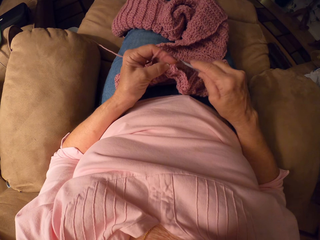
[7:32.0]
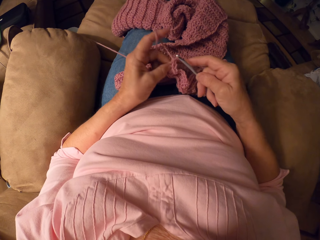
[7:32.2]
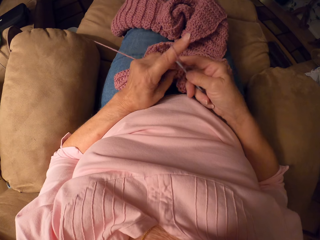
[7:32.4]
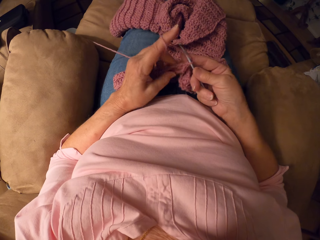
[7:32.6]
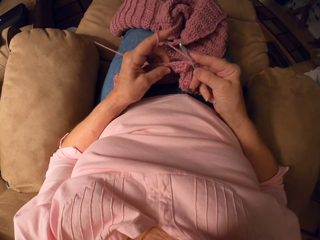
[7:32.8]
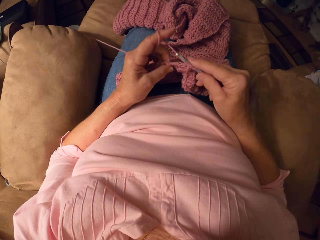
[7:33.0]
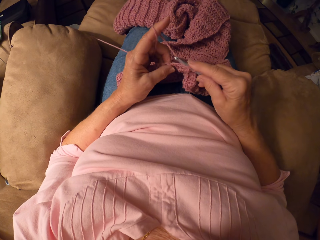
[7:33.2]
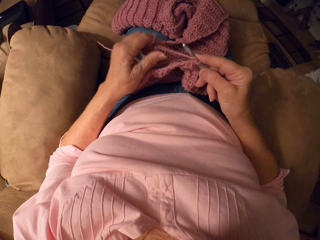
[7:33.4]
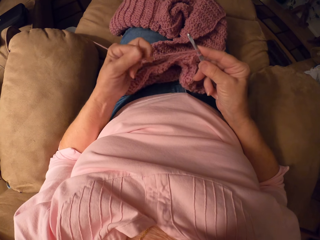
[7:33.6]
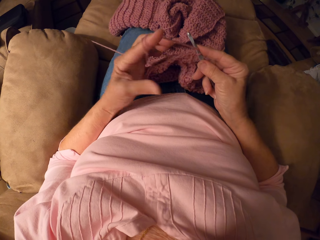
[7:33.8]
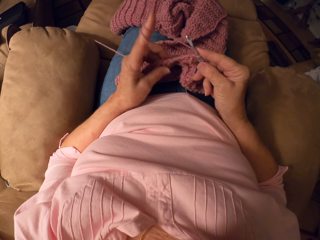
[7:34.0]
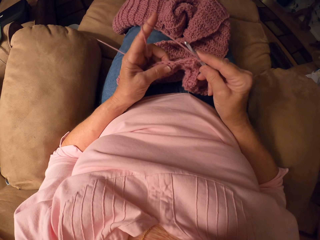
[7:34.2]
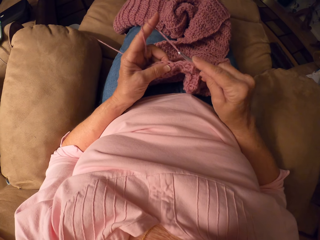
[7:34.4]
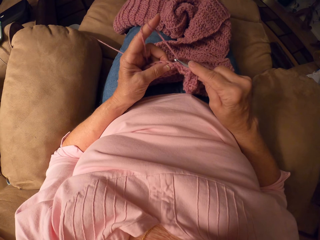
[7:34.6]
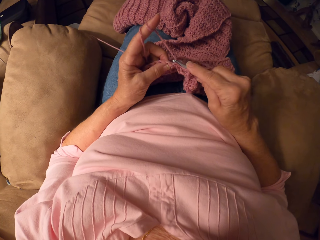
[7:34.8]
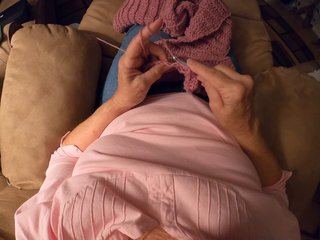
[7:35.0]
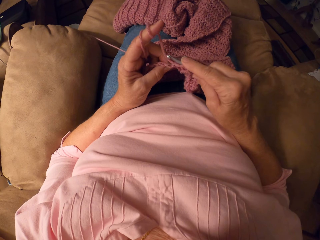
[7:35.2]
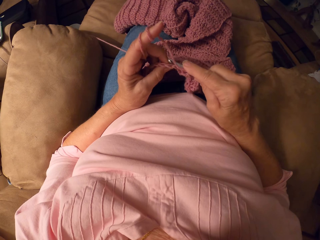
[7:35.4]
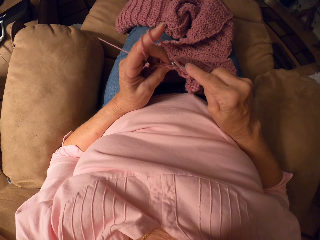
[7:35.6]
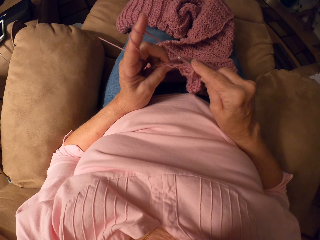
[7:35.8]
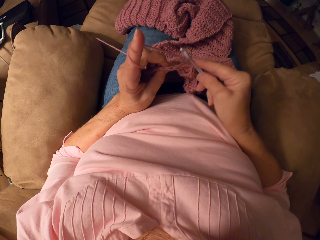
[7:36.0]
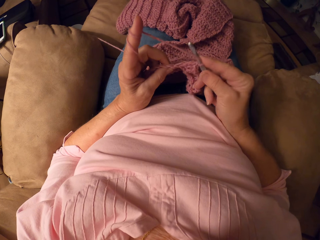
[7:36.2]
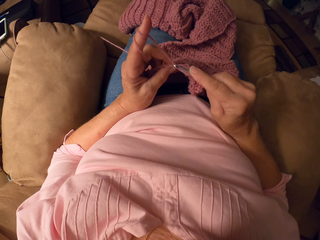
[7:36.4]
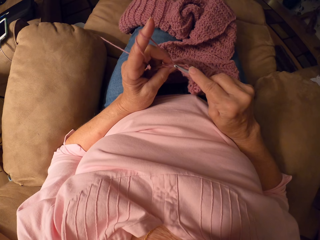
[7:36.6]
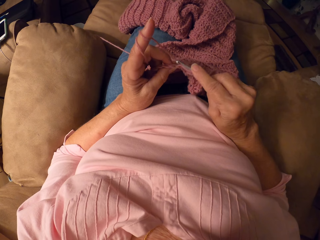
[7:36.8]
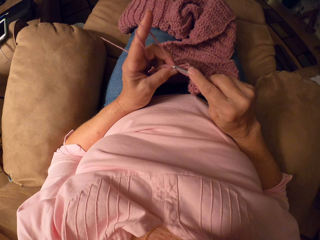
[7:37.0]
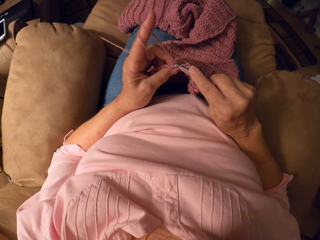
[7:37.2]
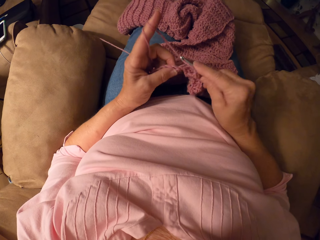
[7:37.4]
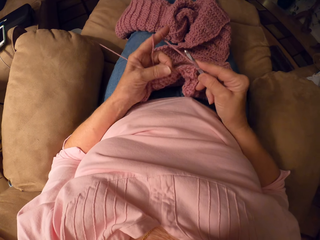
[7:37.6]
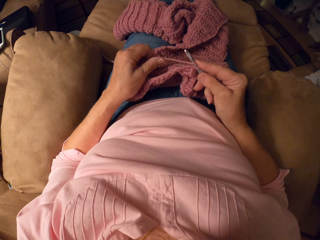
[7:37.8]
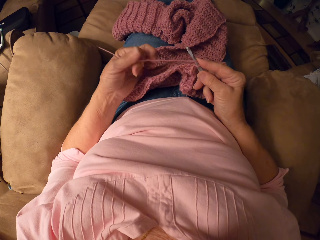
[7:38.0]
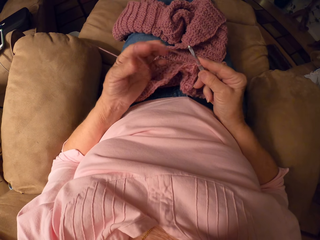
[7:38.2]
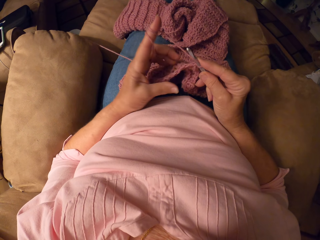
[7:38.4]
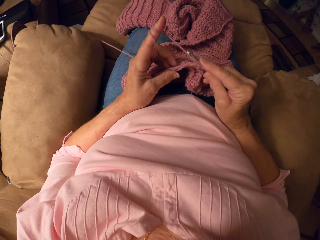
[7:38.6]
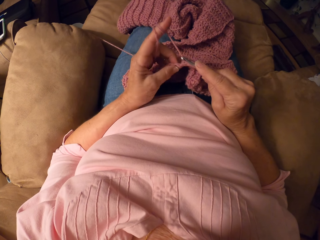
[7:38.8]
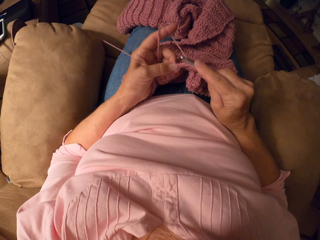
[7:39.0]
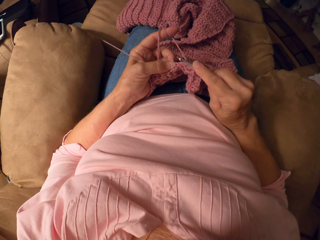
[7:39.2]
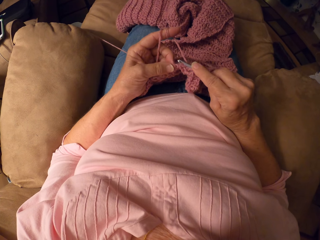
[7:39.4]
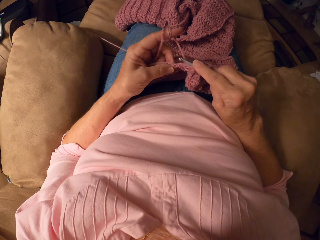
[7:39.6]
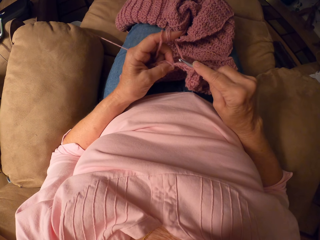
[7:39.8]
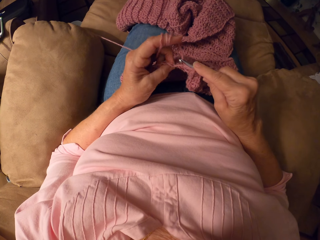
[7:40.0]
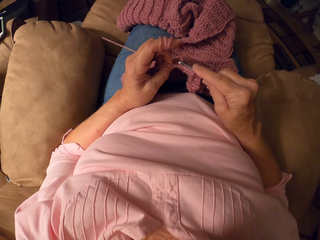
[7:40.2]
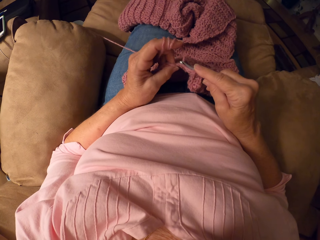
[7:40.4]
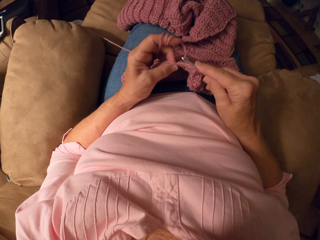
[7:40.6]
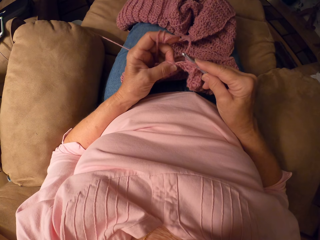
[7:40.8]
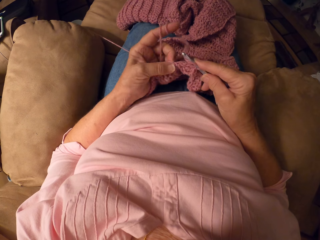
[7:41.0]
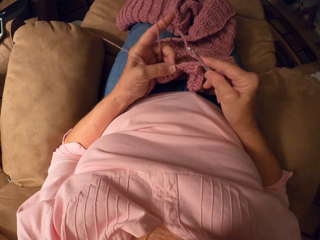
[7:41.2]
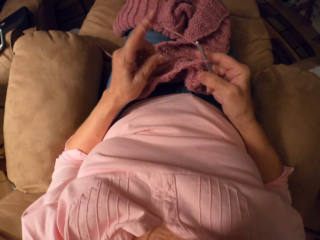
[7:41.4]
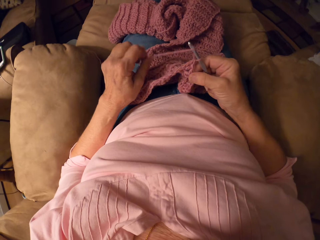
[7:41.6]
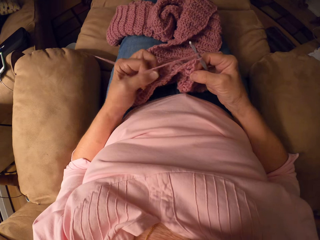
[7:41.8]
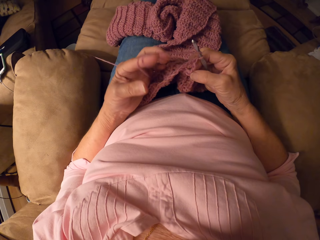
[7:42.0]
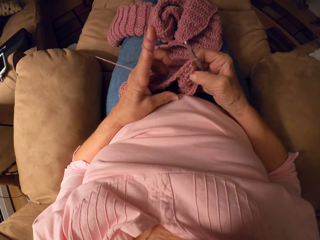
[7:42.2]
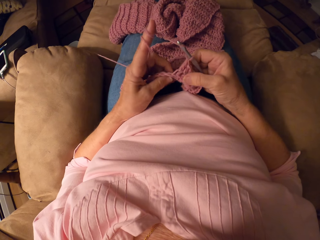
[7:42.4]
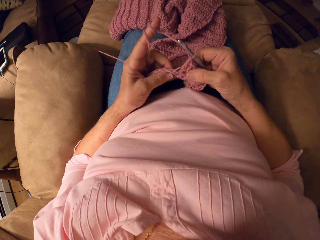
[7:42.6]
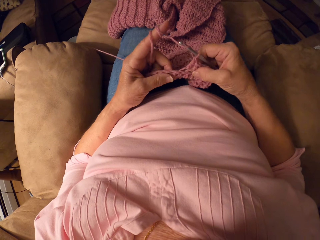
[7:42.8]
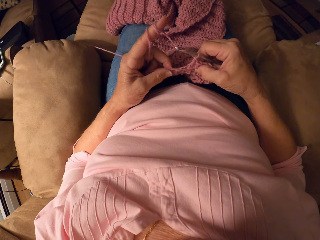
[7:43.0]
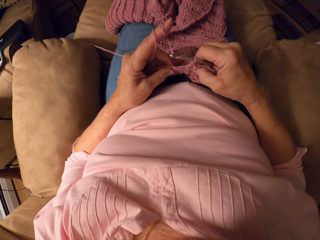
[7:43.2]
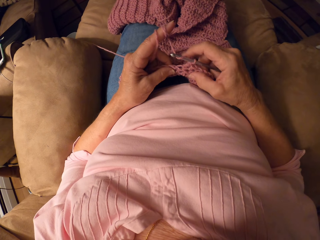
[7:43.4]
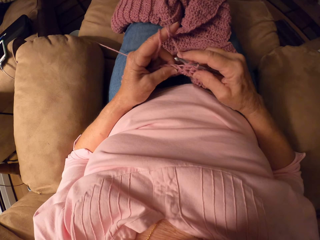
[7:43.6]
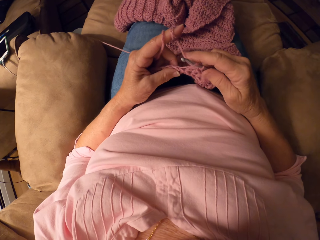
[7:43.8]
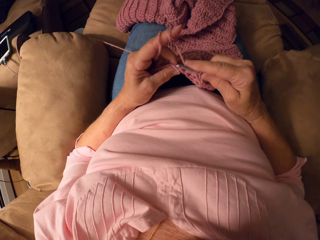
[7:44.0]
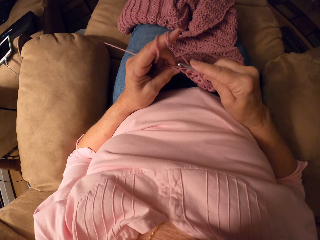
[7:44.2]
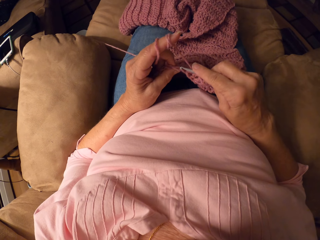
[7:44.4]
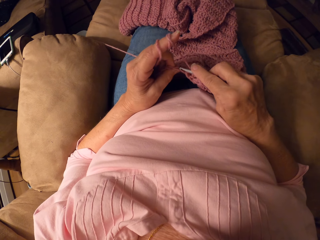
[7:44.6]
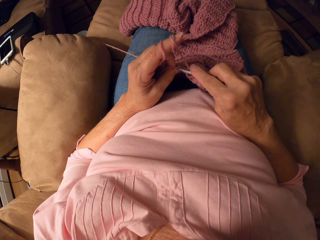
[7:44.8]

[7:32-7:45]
The camera wearer rolls yarn around her finger. She rolls the yarn around her finger repeatedly.

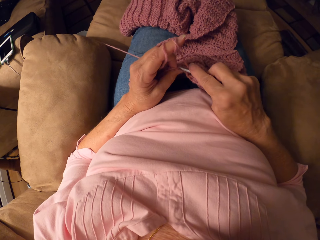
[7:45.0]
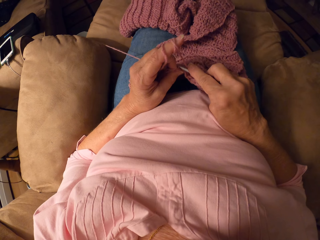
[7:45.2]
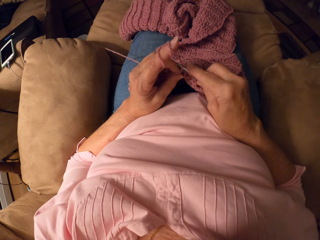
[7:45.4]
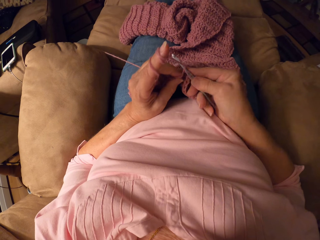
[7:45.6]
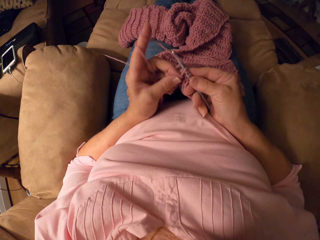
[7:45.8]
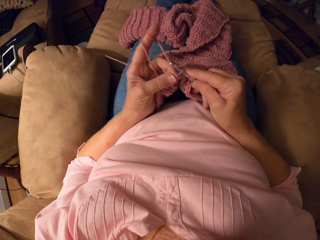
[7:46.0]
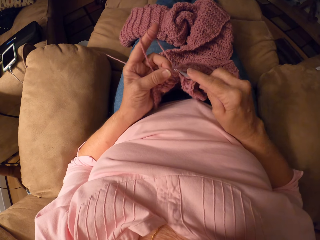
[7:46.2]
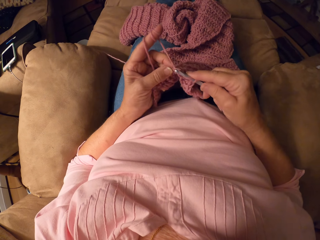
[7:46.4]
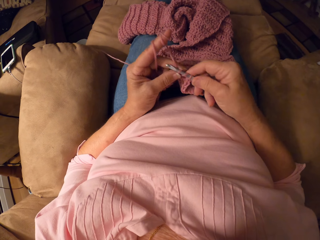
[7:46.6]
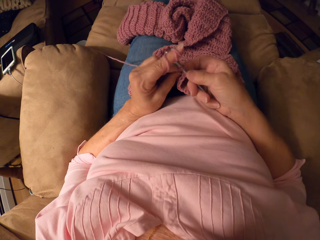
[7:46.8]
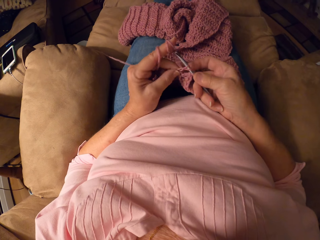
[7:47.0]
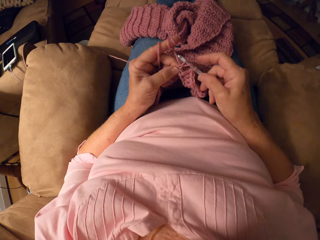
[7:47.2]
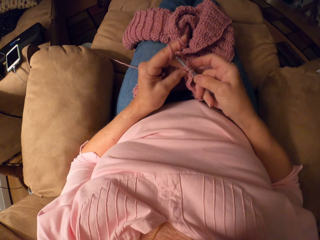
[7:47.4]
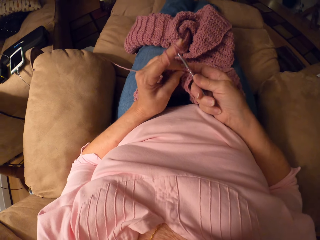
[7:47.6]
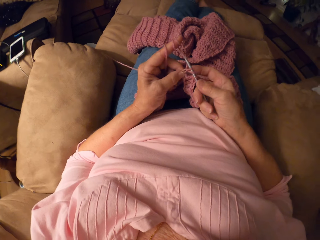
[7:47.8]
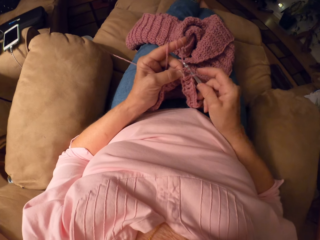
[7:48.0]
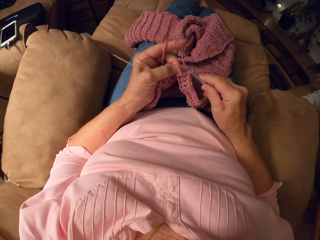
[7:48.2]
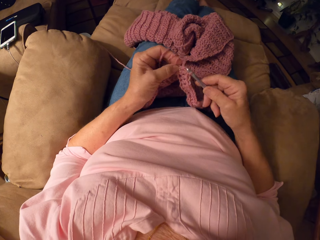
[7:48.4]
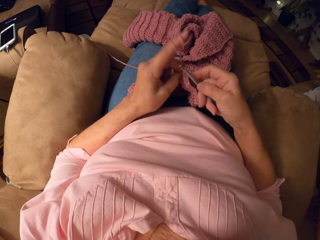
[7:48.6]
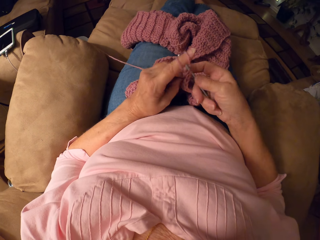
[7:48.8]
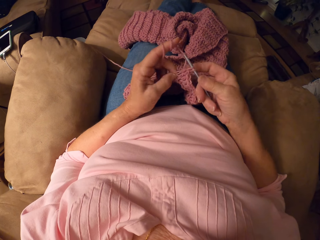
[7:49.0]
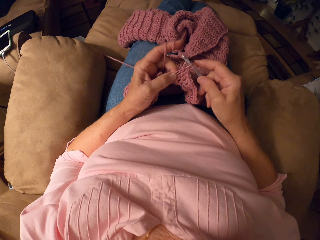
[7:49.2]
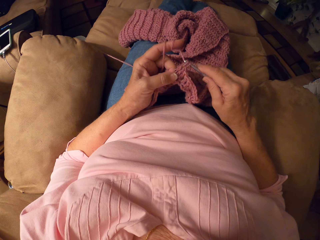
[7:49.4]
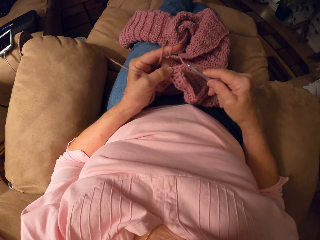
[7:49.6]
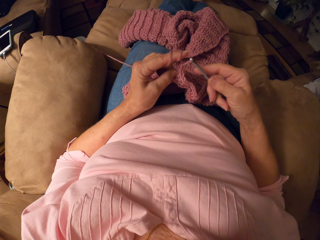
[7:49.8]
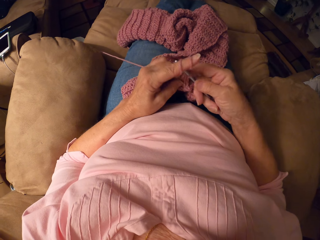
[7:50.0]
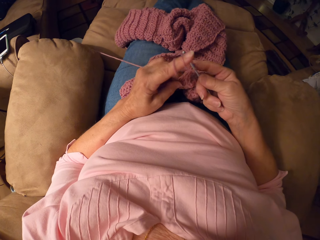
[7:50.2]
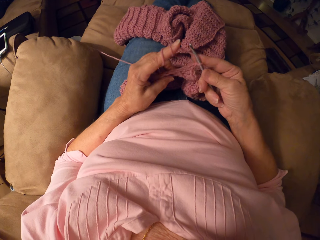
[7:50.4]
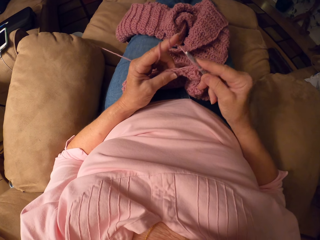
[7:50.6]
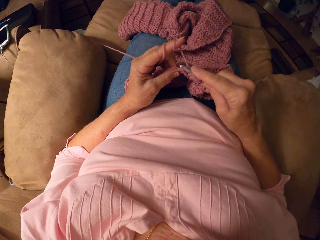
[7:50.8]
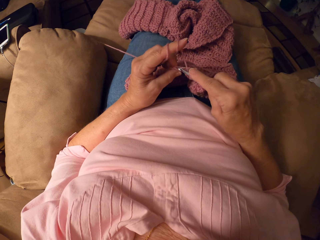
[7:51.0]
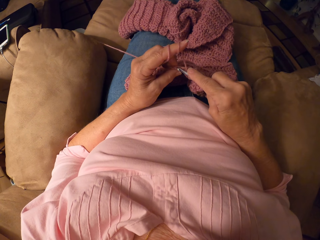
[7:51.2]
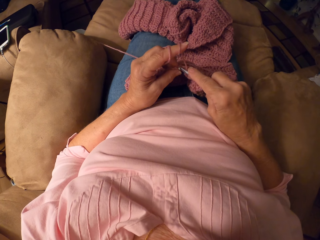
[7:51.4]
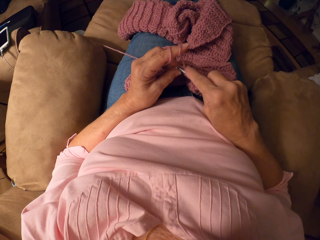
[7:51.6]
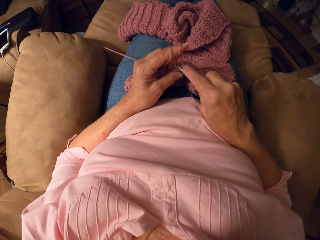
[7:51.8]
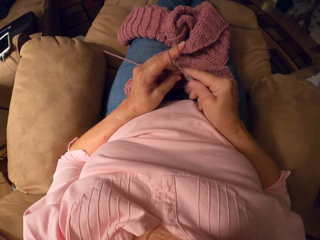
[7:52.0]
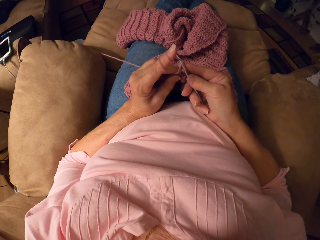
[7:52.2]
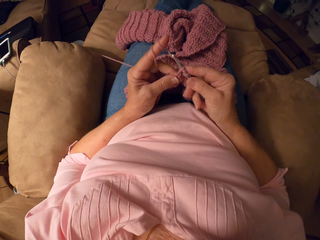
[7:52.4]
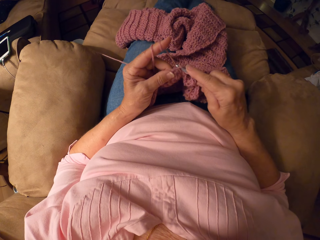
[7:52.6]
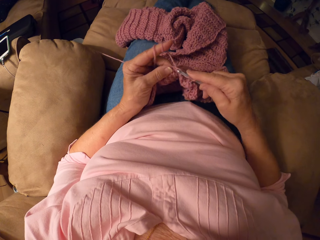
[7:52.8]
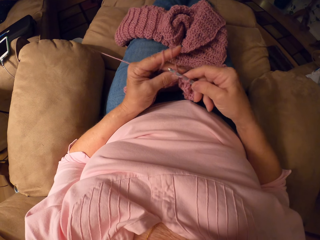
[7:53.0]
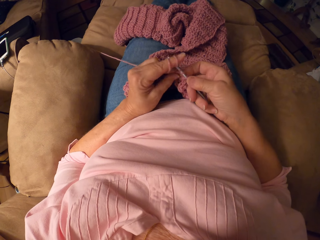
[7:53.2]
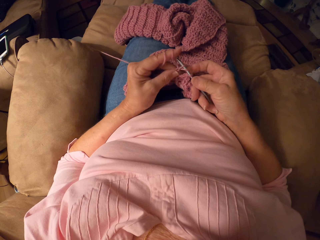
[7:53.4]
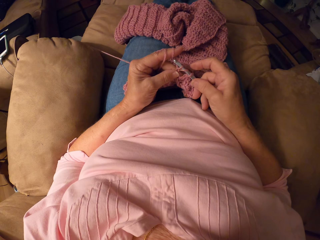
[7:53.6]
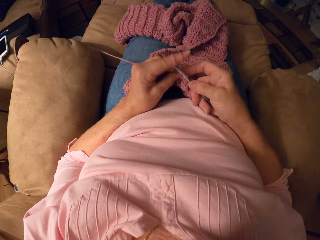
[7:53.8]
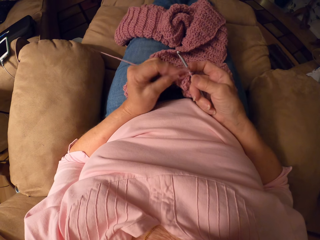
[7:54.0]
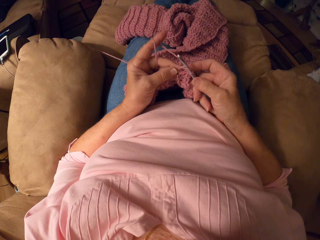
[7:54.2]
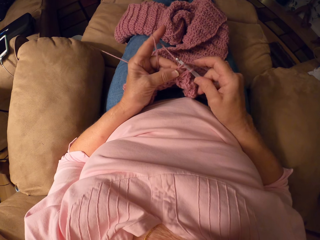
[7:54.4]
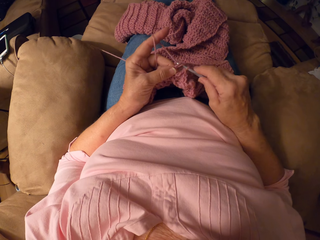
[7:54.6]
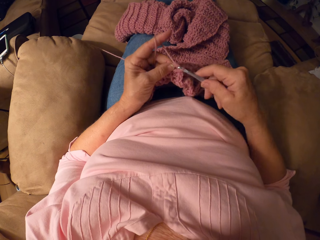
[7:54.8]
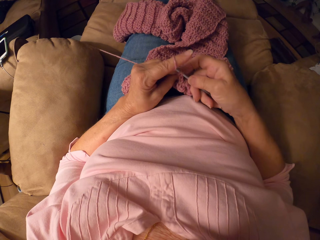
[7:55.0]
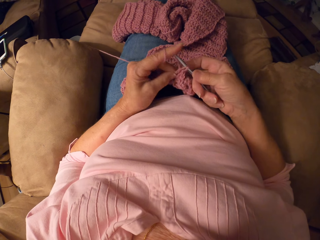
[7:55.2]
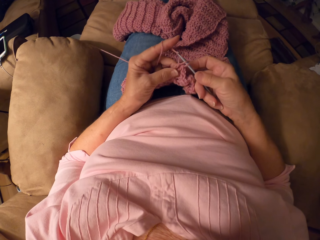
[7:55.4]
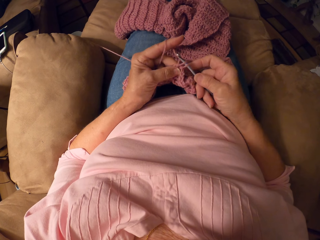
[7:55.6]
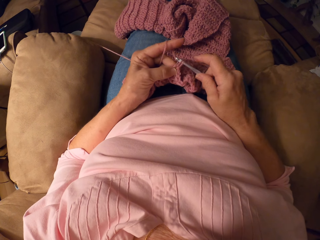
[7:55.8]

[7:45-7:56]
The camera wearer knits a fabric with a crochet hook.
